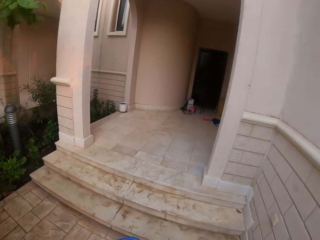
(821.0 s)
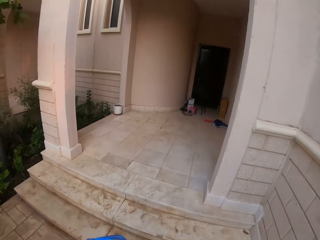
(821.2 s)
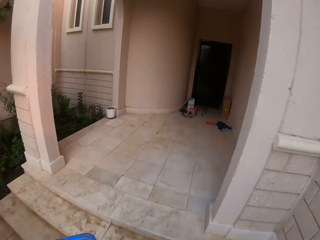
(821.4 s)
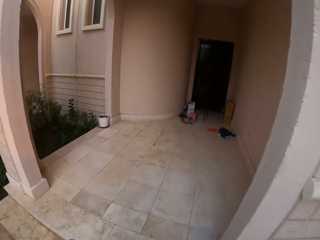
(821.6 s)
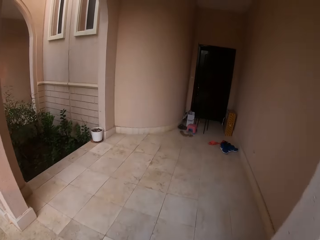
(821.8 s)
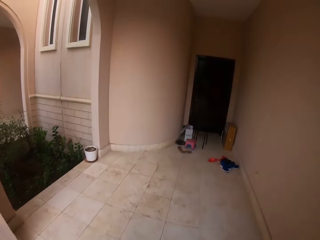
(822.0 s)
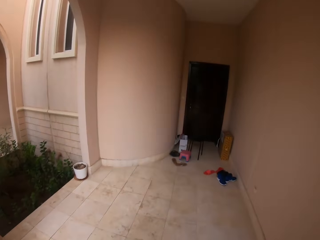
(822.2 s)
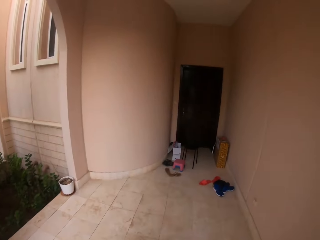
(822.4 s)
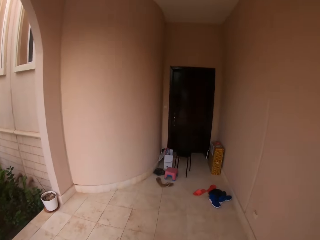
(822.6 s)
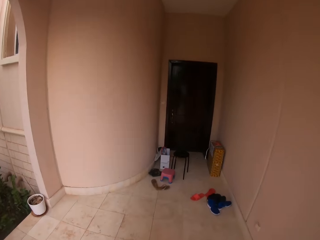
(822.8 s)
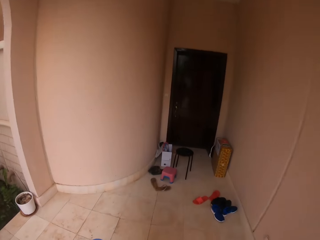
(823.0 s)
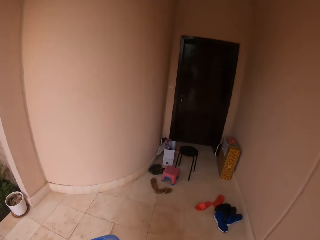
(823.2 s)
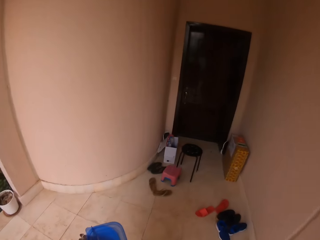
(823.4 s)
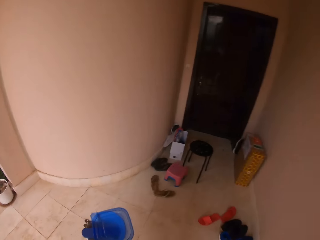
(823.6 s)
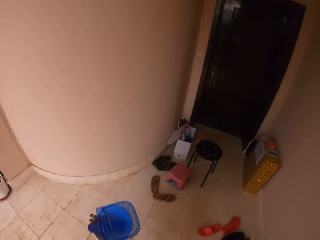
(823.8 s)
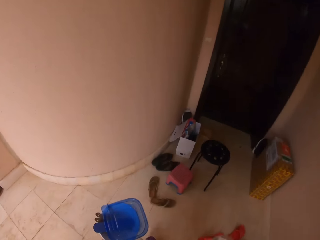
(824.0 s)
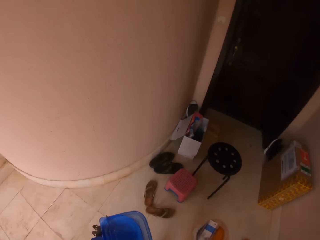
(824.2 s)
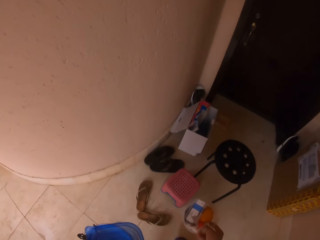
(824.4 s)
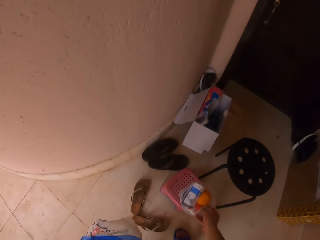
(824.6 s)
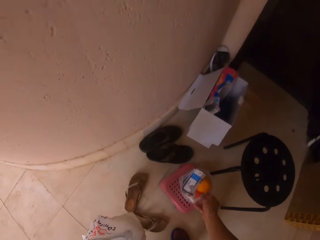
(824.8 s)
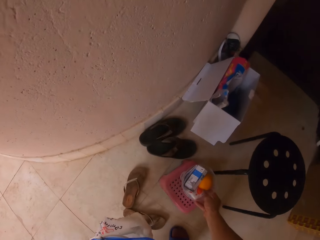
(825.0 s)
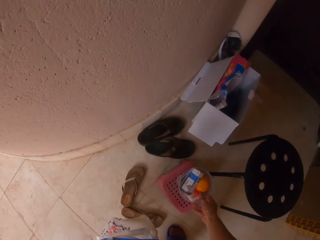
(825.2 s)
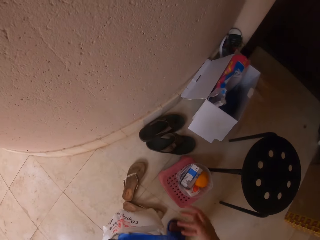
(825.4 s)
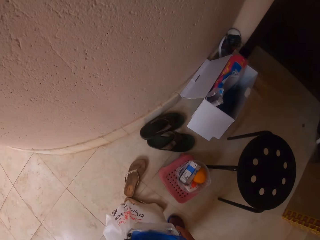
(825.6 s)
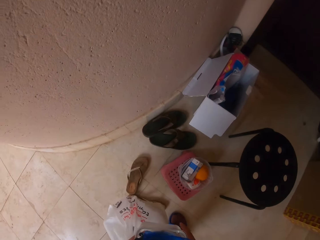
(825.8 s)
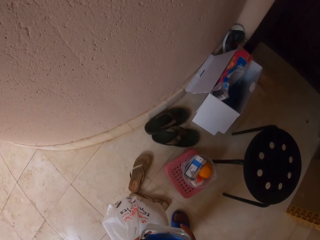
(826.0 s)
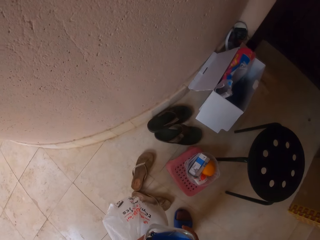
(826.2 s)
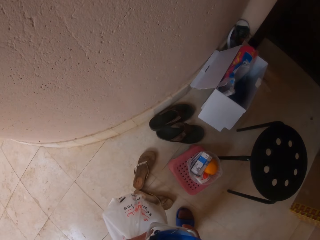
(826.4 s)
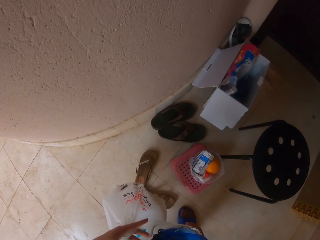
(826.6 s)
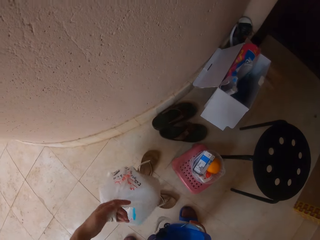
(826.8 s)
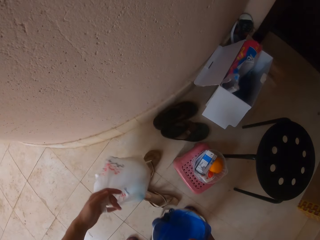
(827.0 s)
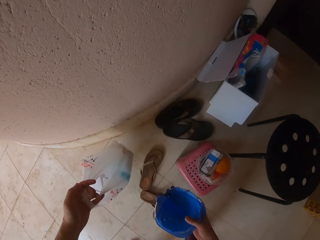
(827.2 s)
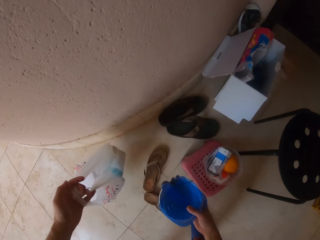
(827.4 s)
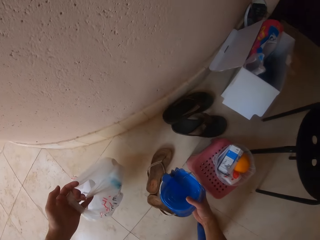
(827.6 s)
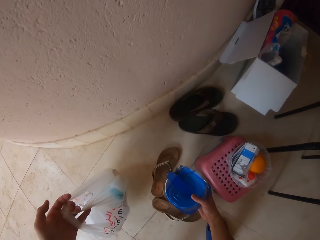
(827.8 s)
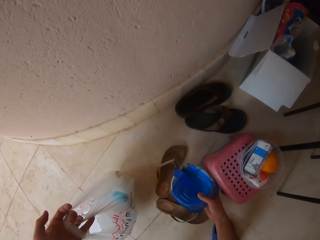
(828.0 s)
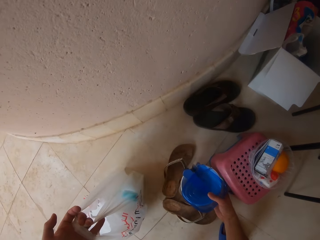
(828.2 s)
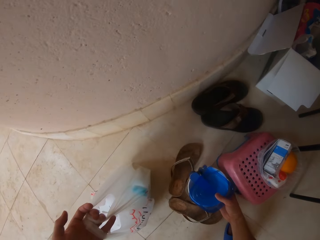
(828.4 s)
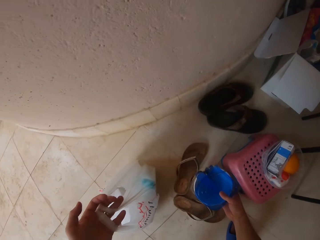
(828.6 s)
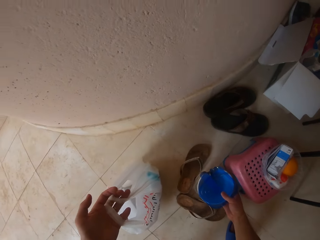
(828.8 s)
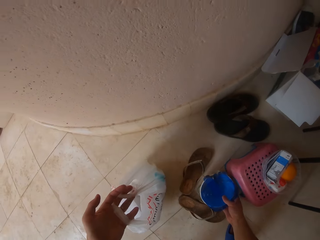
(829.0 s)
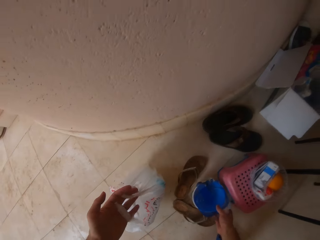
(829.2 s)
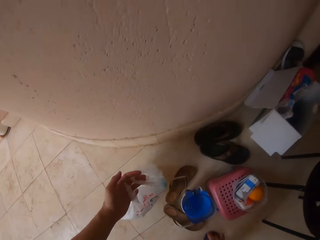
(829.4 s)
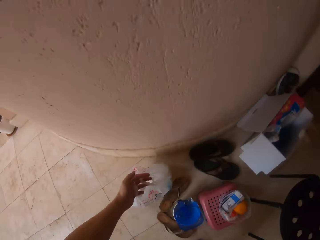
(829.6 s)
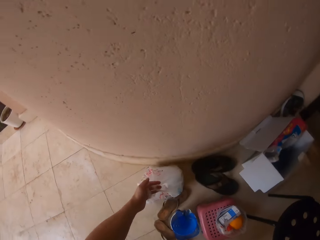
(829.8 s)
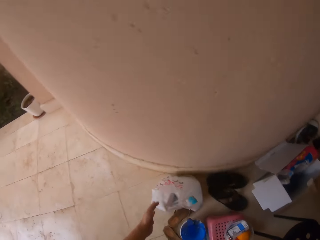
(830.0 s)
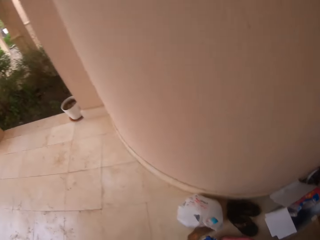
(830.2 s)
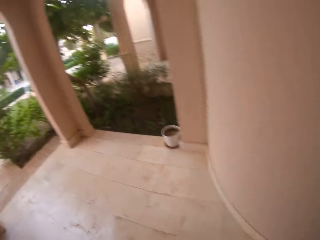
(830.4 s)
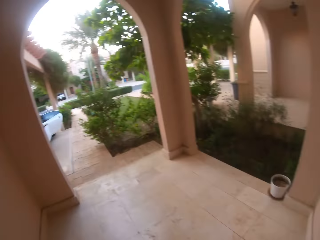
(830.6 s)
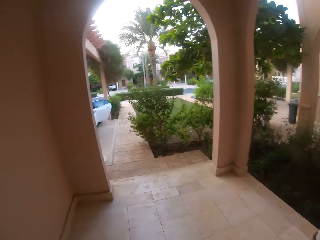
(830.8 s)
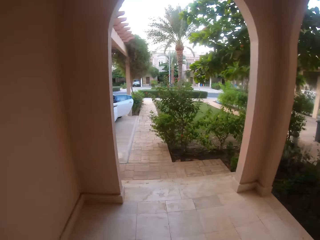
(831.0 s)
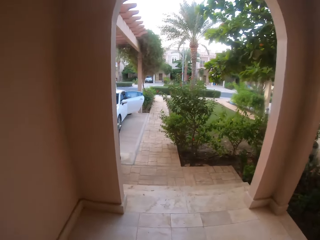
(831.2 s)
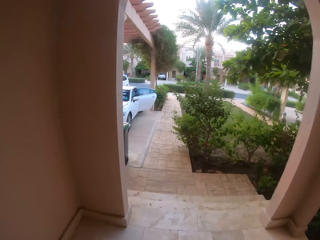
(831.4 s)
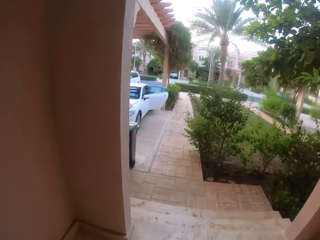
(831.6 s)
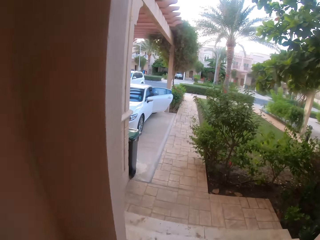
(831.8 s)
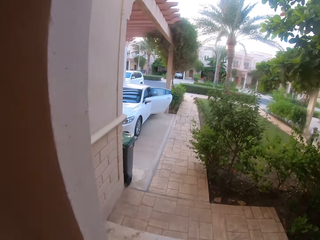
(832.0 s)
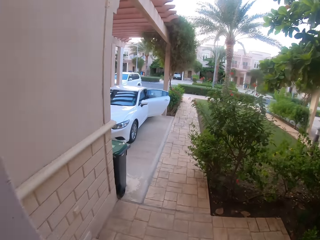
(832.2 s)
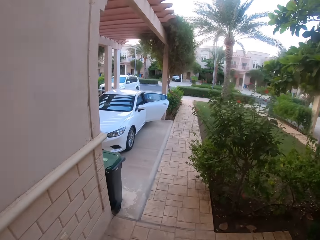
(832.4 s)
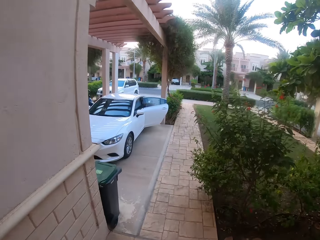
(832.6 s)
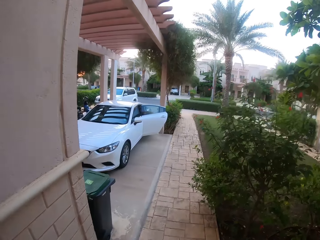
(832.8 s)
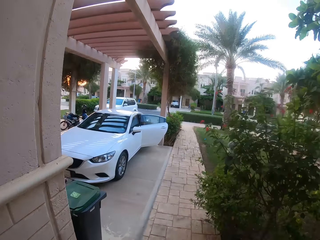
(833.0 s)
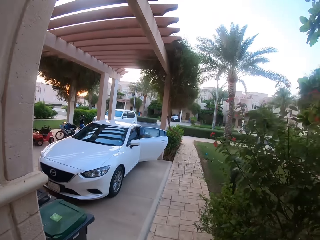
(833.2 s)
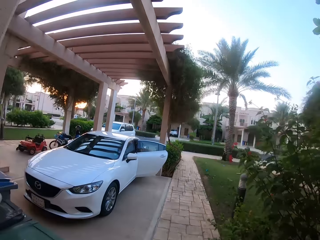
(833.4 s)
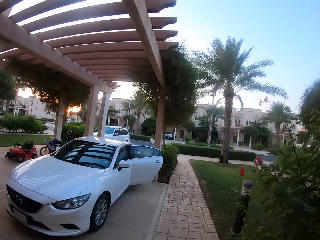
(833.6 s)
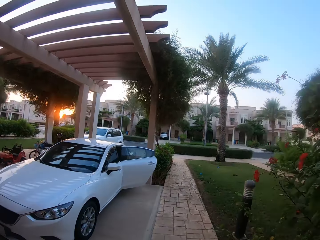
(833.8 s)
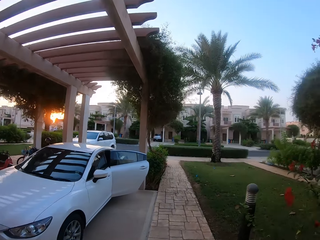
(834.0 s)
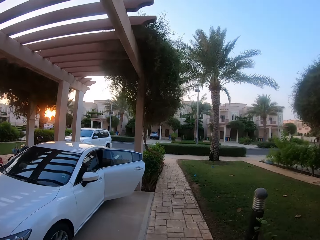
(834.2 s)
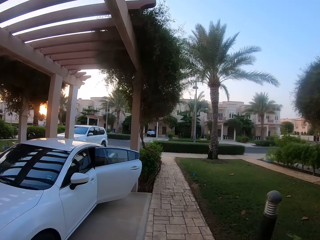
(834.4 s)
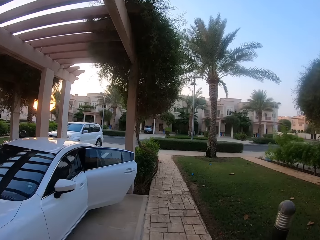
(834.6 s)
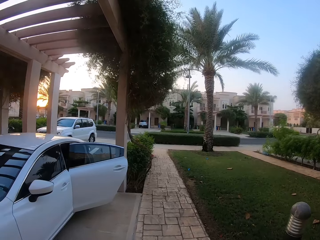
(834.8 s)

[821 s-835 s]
The camera wearer puts the plastic tin on the plastic stool. They put the polythene bag on the floor. They put the plastic tin on the floor. They walk and look around.

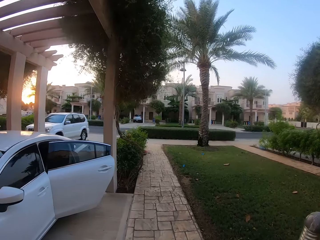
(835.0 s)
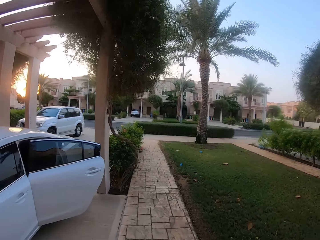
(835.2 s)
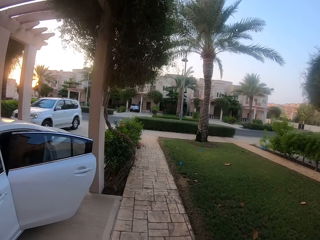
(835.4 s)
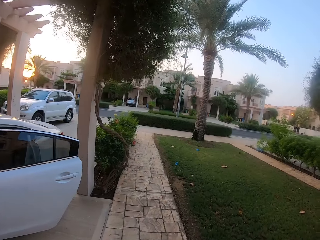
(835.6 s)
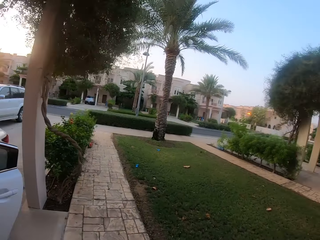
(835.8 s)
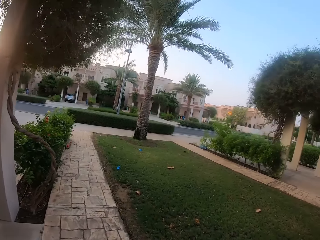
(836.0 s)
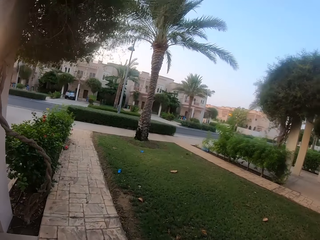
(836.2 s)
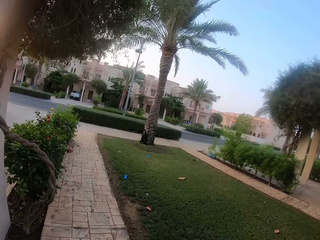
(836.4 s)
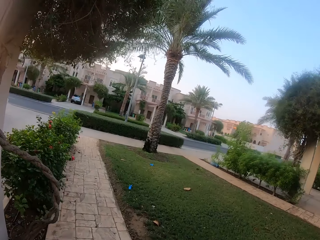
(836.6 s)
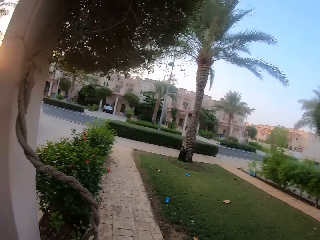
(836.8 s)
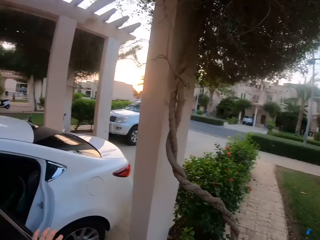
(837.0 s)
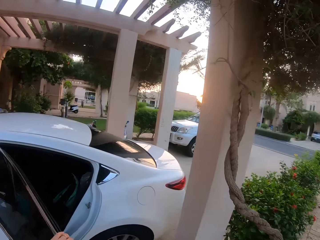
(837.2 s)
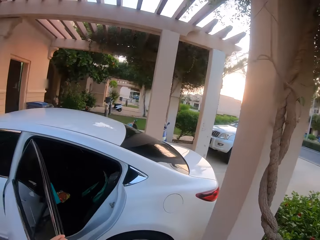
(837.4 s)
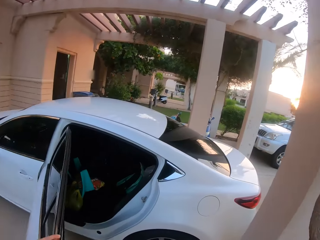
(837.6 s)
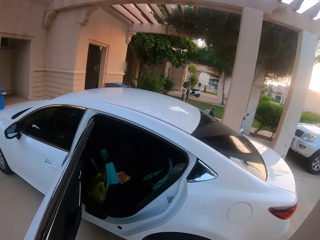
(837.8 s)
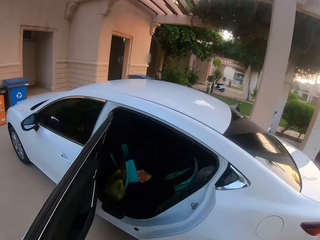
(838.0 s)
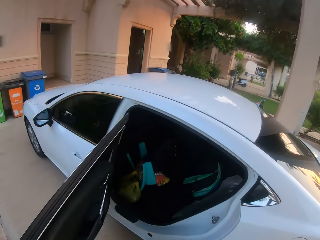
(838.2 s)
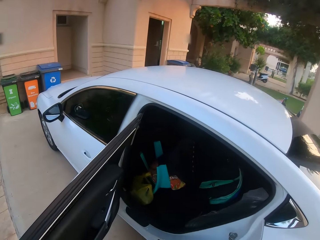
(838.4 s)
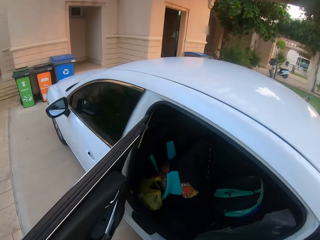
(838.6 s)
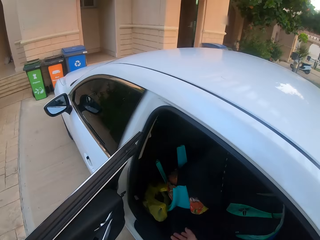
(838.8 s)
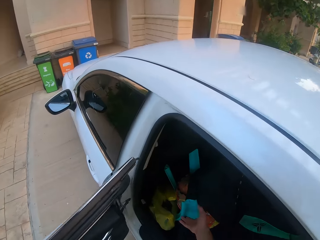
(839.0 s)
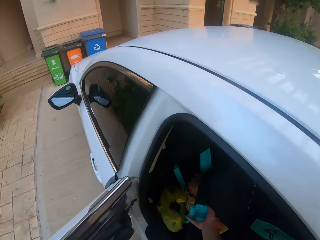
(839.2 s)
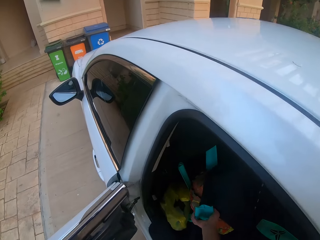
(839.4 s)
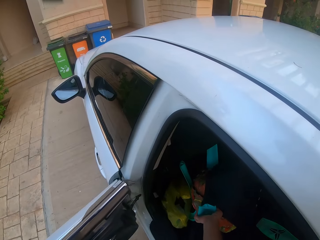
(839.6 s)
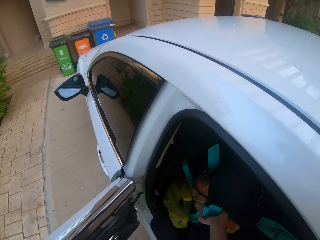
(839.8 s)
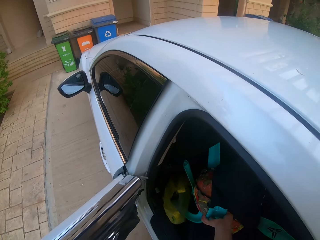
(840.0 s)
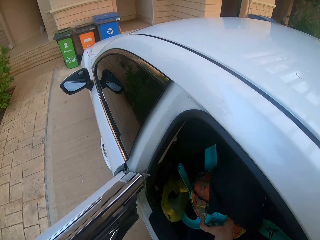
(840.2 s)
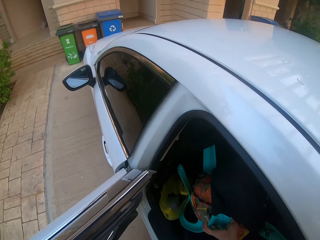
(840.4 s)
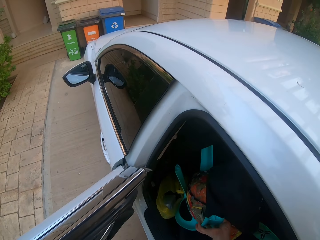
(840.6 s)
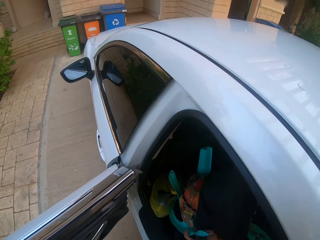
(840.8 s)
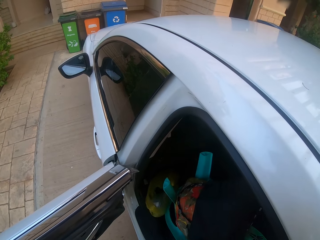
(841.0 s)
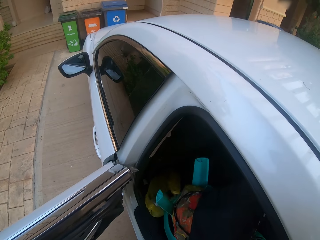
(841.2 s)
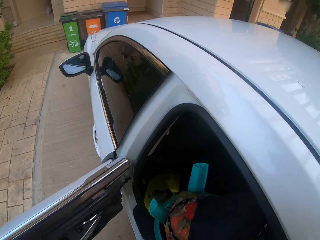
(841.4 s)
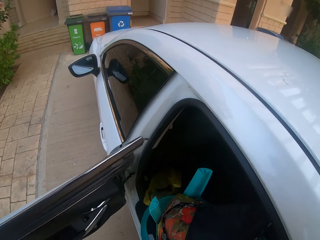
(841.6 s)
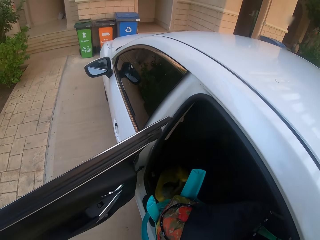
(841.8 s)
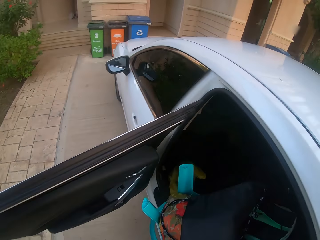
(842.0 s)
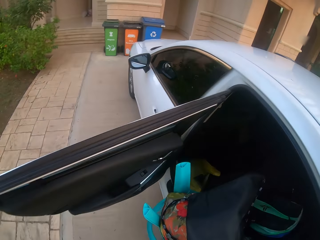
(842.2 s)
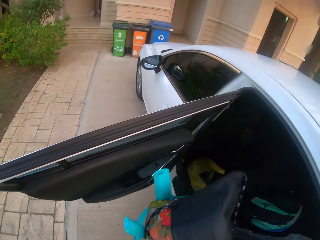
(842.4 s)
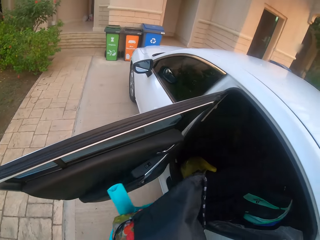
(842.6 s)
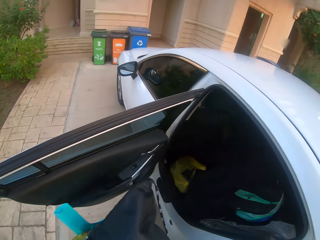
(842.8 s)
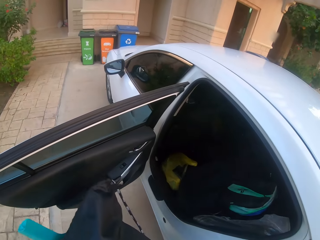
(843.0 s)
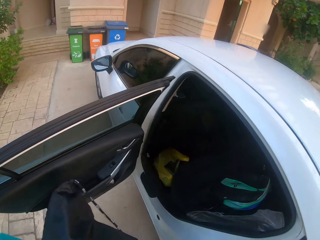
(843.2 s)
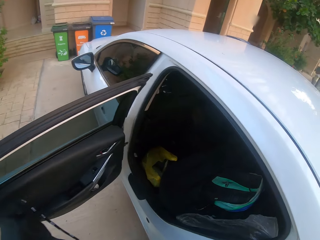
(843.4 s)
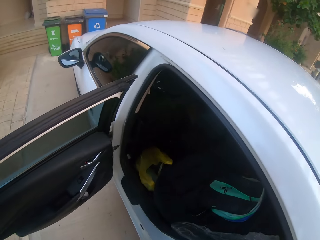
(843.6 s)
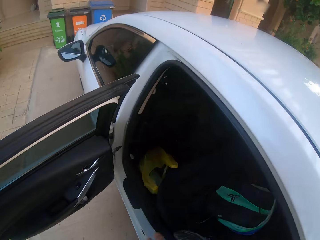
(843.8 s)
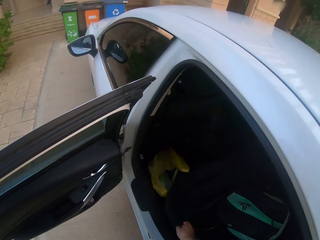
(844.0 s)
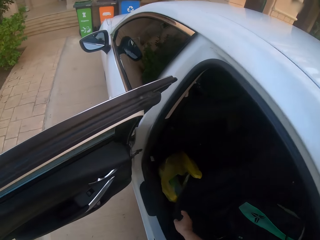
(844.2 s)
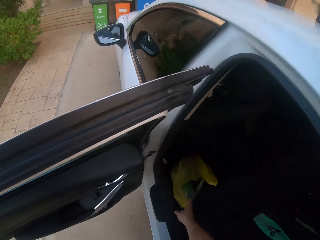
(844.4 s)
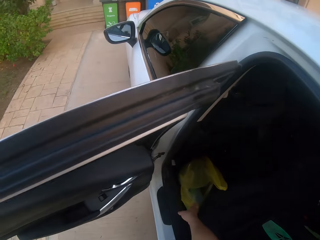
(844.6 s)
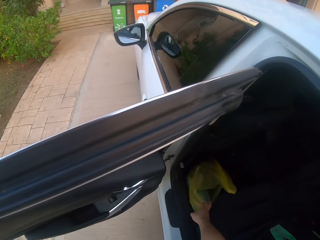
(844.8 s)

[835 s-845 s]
The camera wearer removes the plastic chair in the car.
